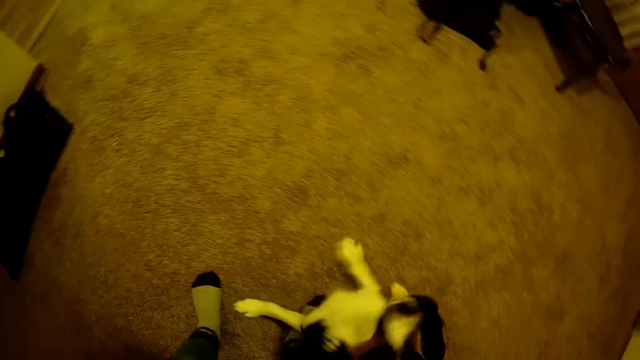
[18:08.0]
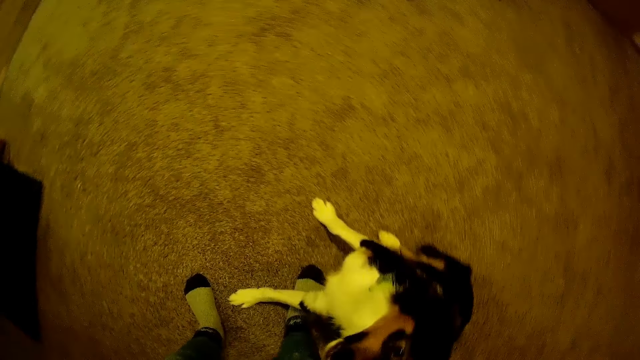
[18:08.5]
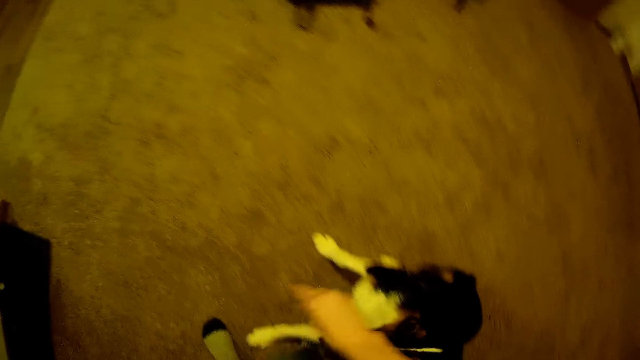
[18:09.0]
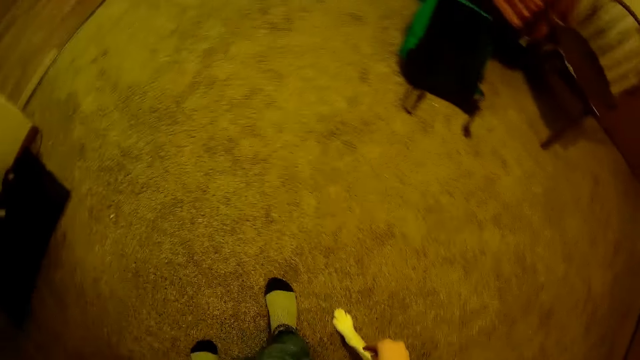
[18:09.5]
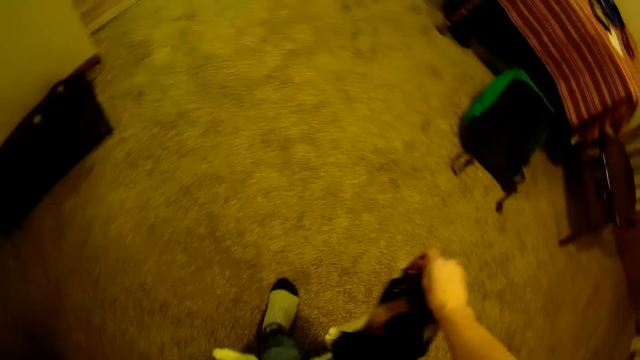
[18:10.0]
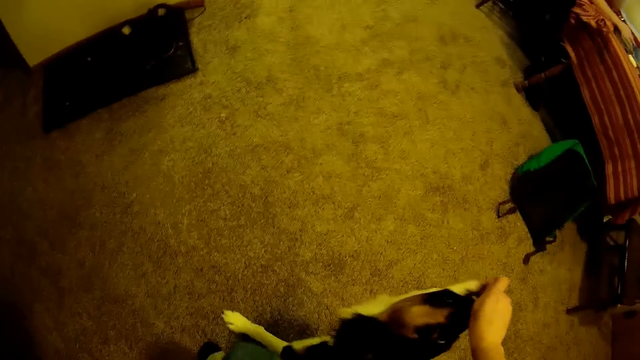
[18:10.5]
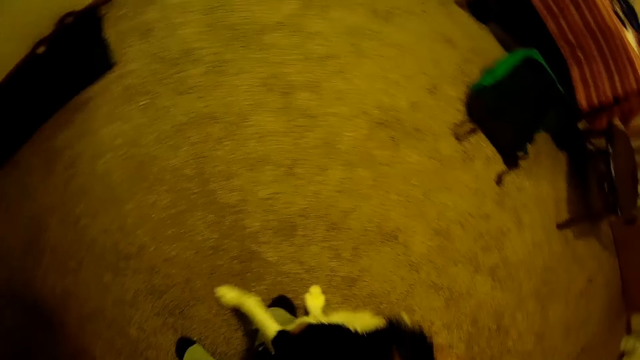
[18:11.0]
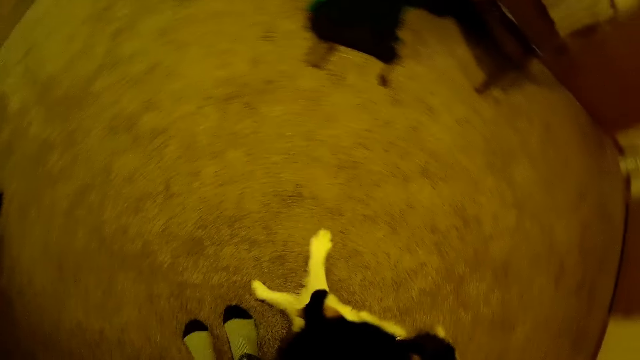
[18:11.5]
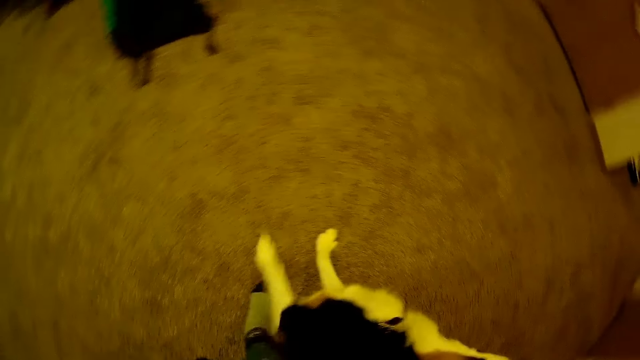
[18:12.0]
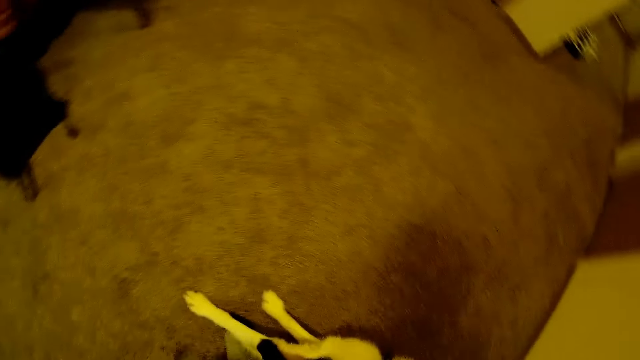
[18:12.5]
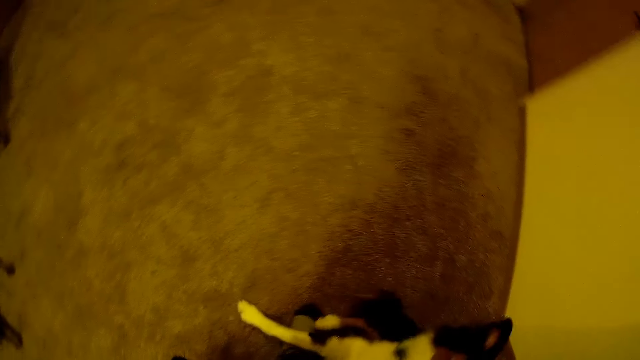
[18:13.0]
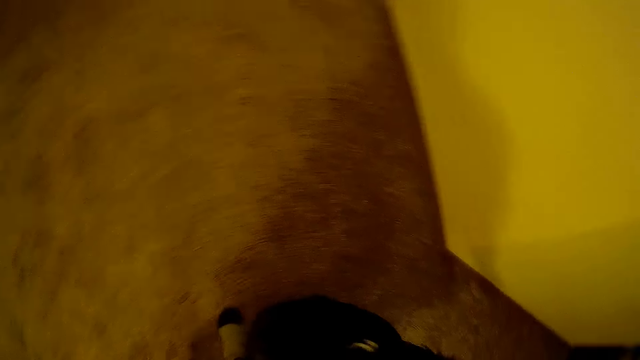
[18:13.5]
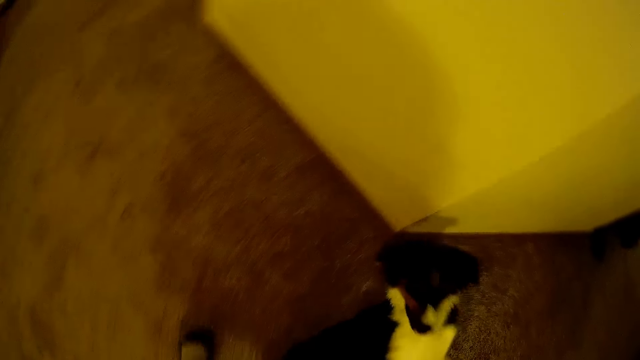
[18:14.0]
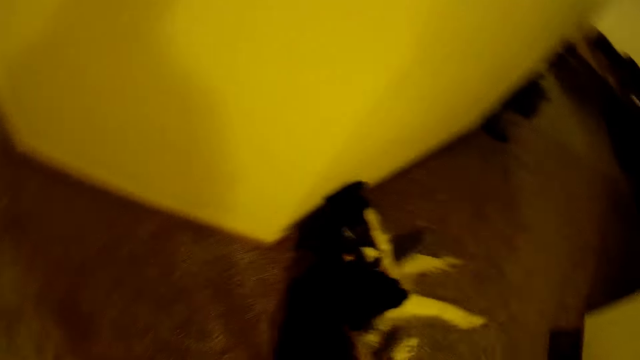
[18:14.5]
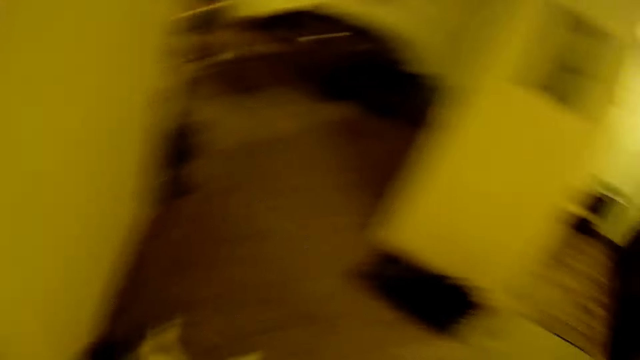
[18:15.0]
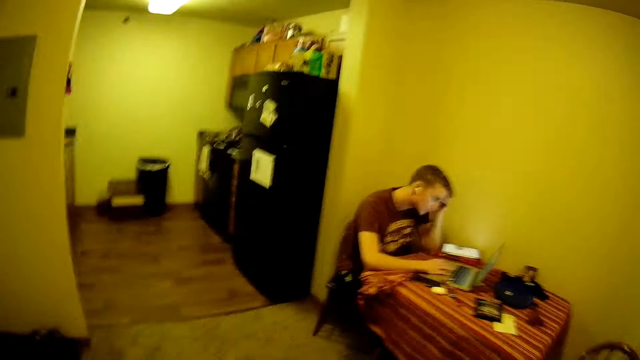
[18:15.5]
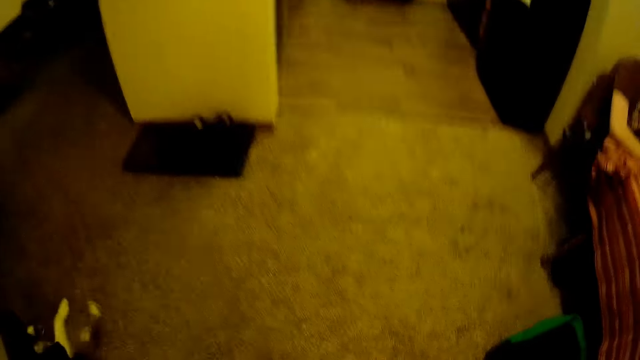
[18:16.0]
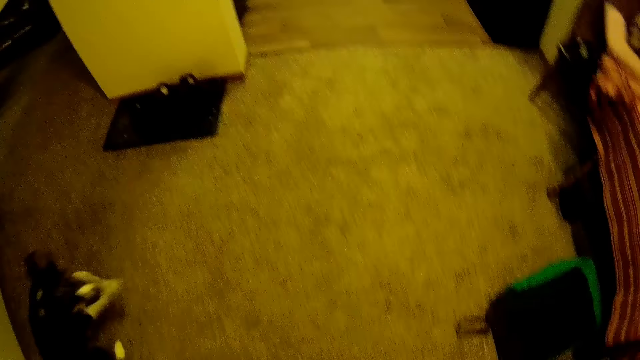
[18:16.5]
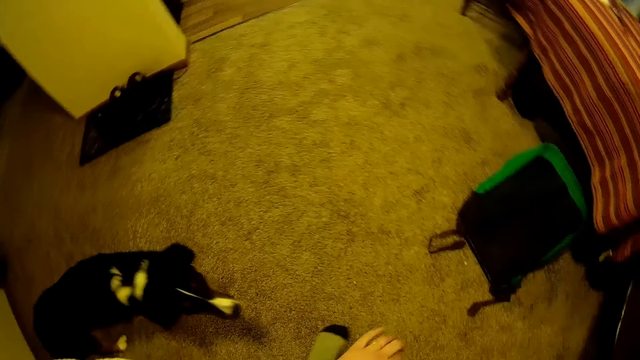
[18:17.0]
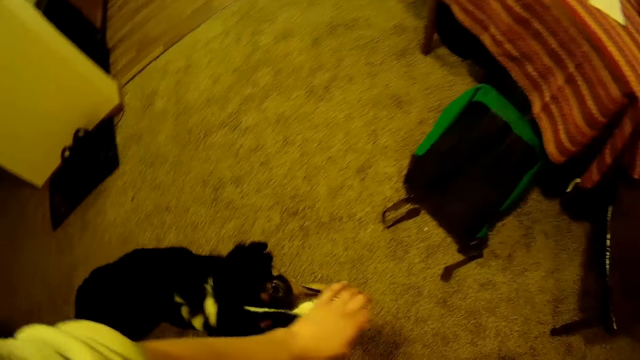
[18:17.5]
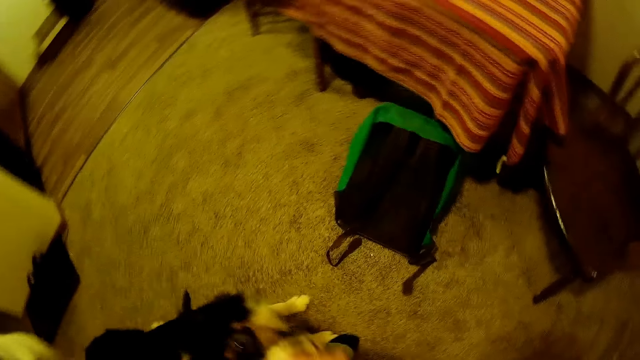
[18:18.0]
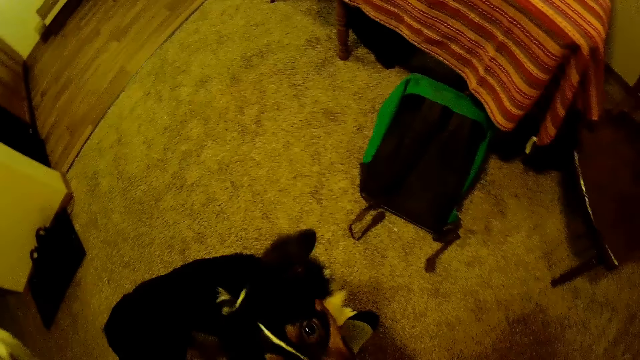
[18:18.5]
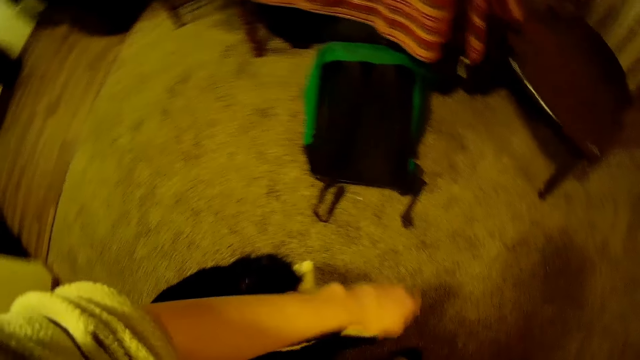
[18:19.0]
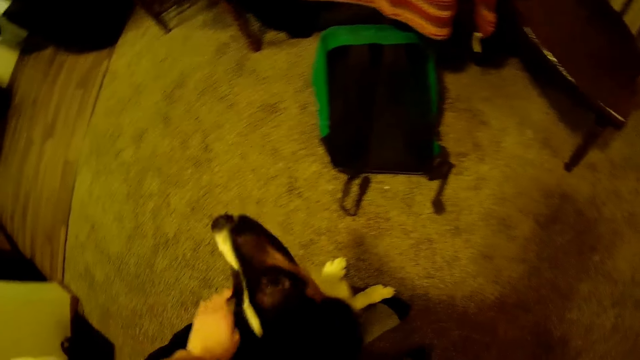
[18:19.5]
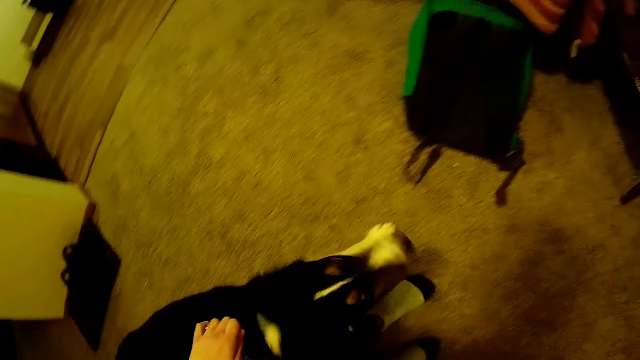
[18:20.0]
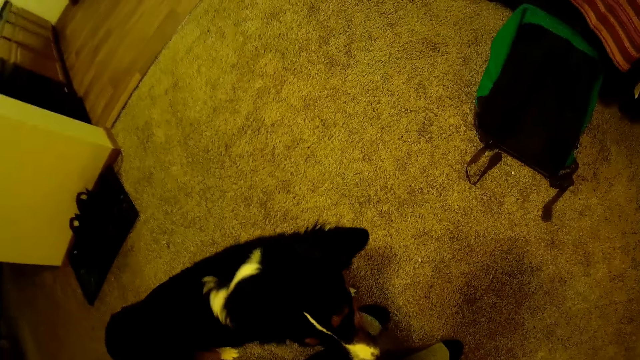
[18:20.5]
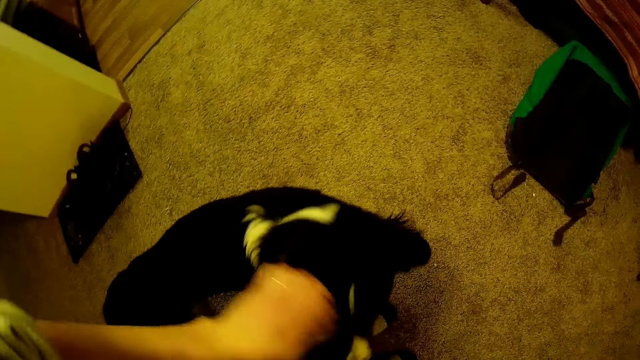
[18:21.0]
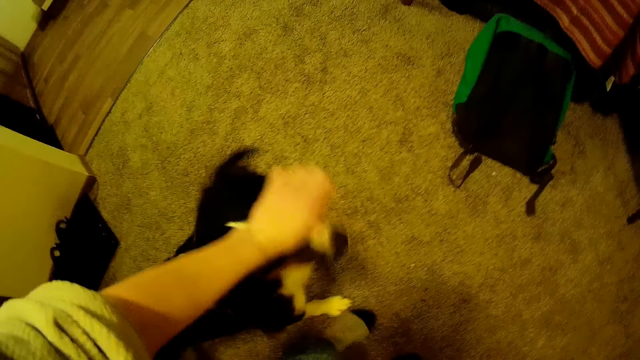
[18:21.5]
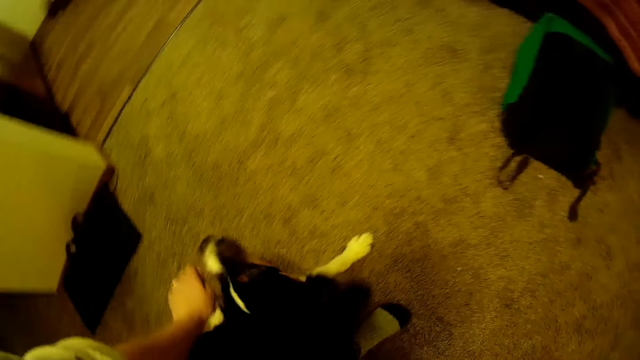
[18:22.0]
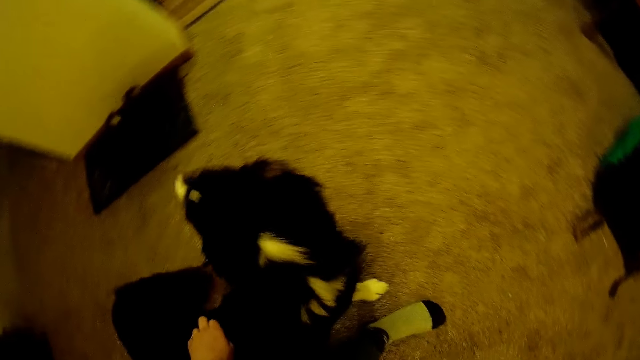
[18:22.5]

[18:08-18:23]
The camera wearer moves a hand up. A man presses a laptop with both hands. The camera wearer plays with the dog with her left hand.

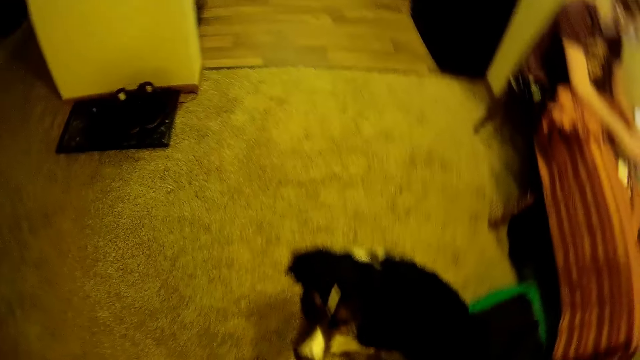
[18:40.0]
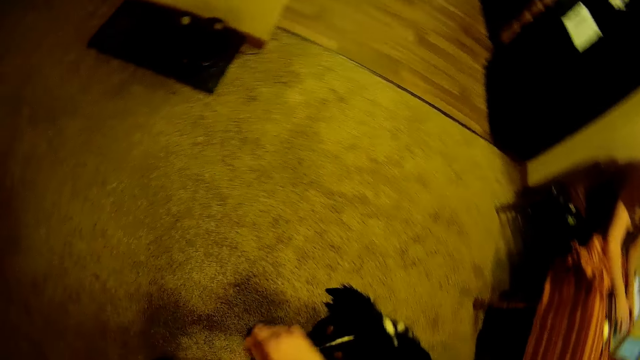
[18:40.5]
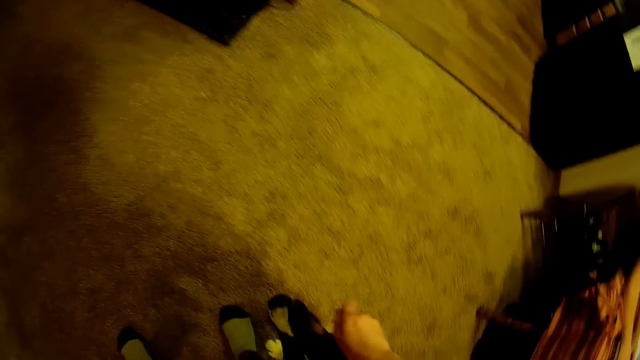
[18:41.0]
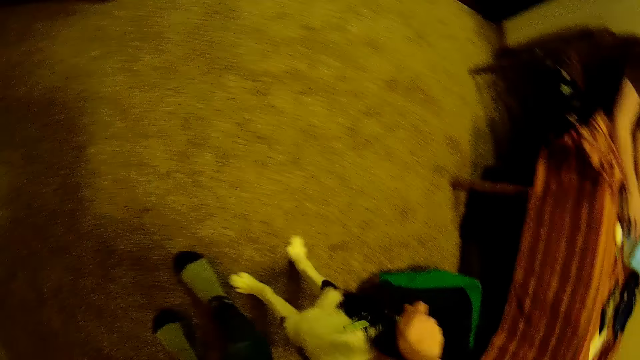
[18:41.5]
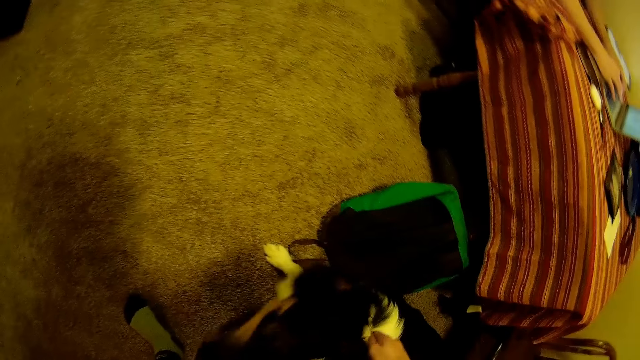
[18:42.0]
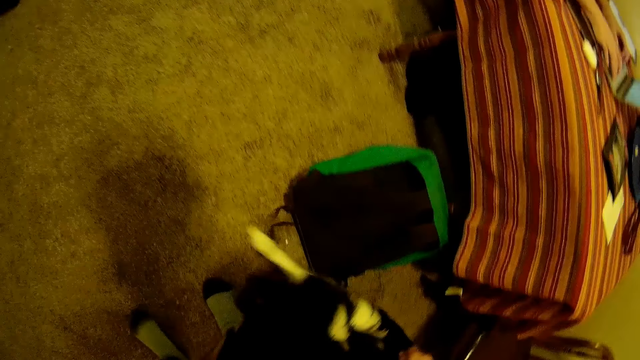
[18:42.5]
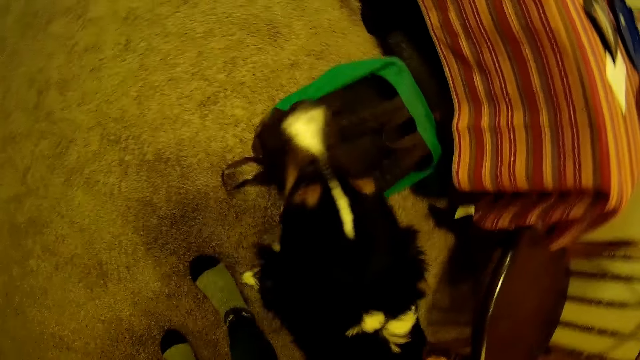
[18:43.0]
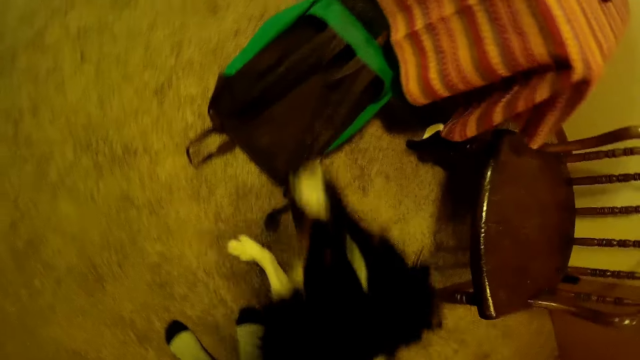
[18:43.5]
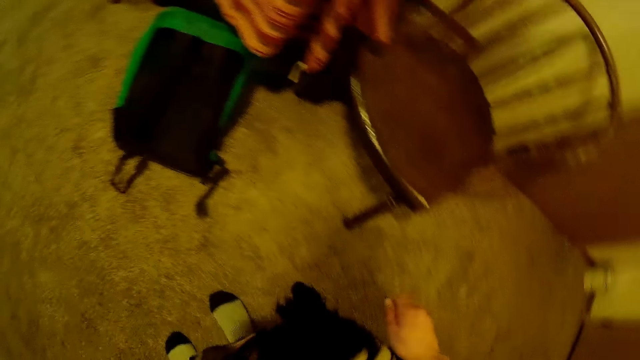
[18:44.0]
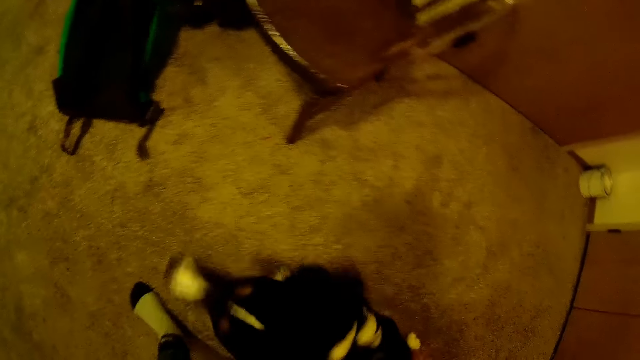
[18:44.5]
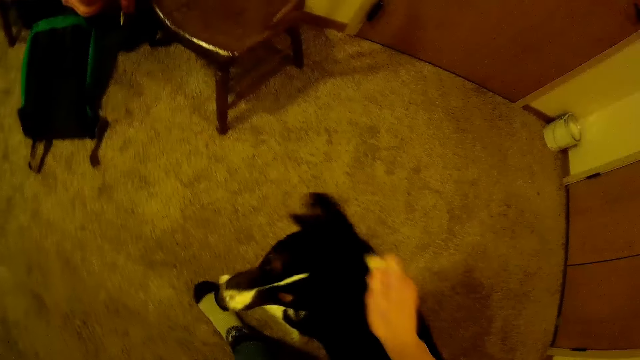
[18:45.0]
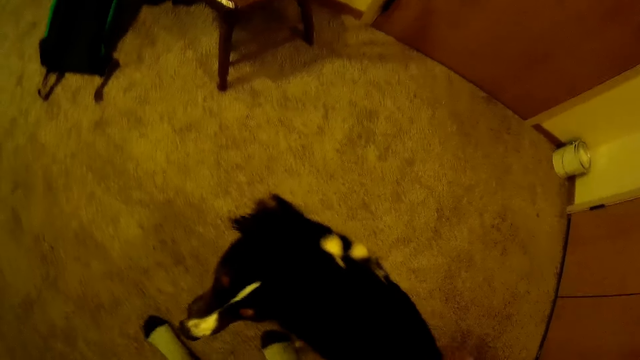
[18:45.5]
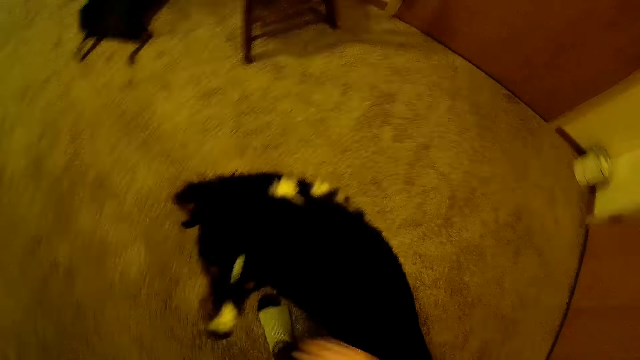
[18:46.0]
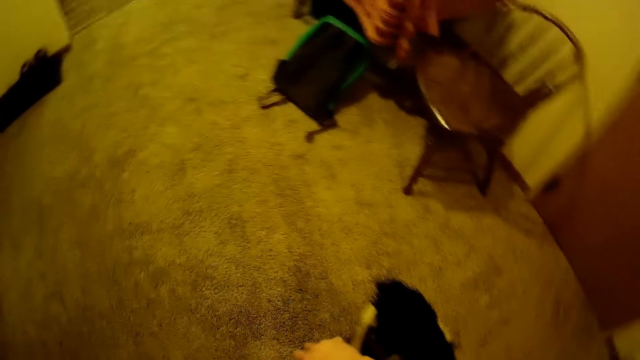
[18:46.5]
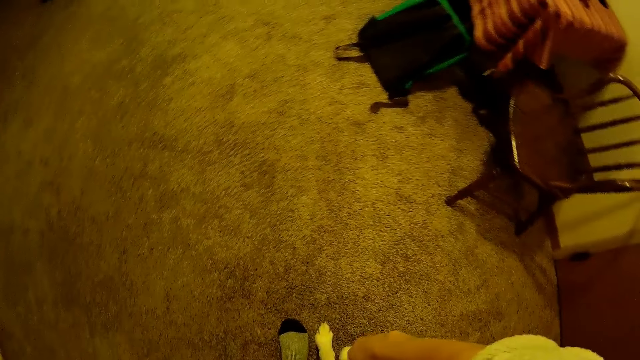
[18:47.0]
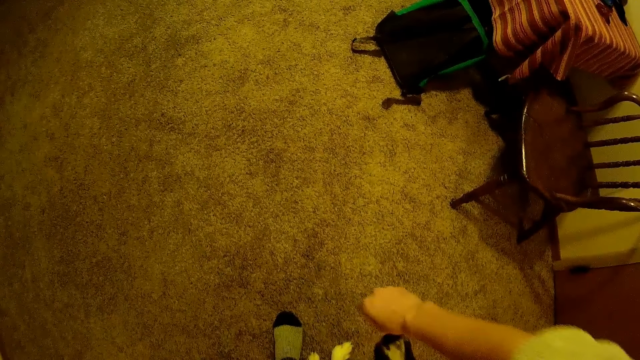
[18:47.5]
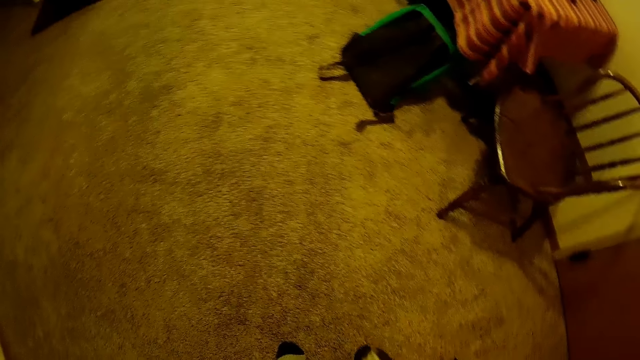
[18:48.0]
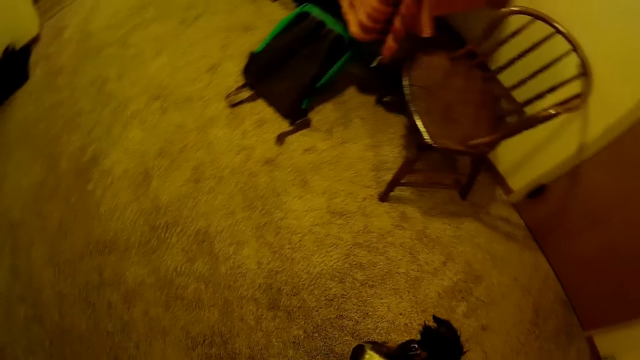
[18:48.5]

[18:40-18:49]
A person uses the laptop on the table. The camera wearer plays with the dog.
